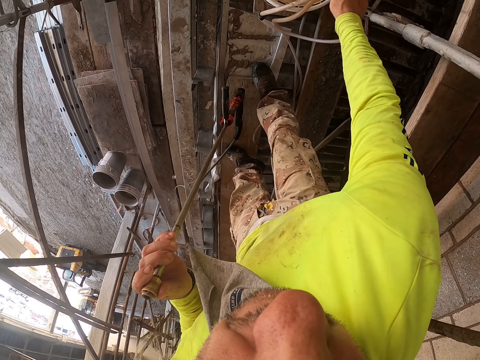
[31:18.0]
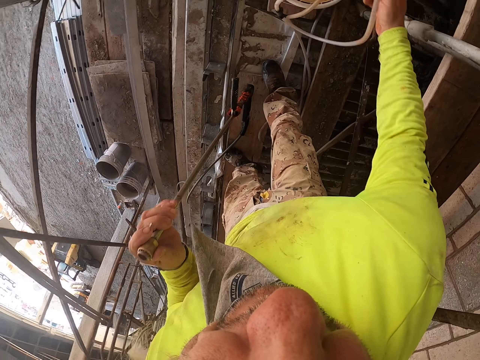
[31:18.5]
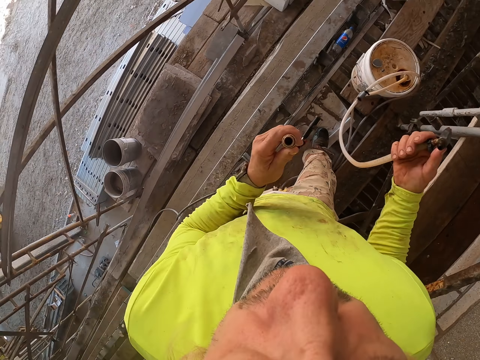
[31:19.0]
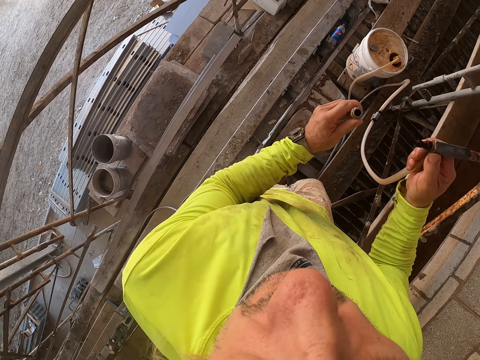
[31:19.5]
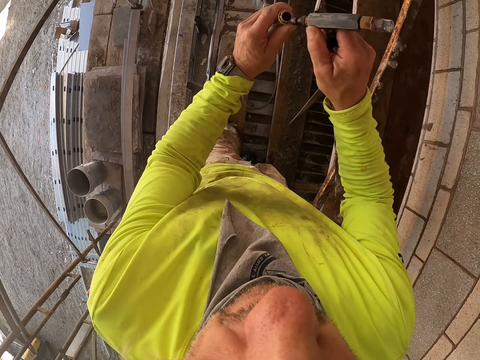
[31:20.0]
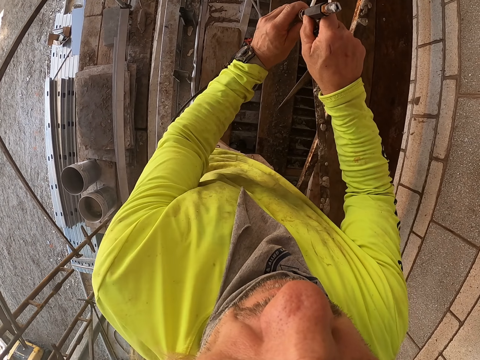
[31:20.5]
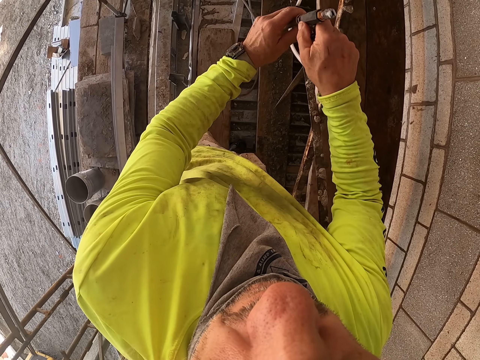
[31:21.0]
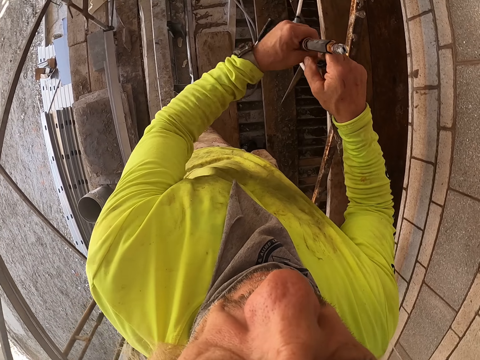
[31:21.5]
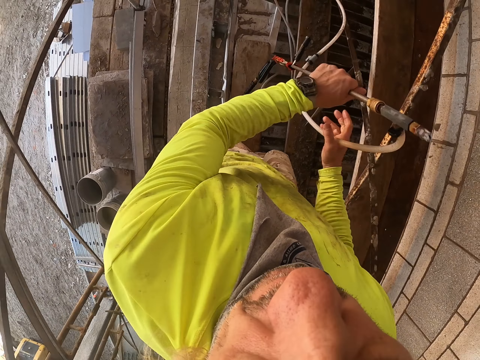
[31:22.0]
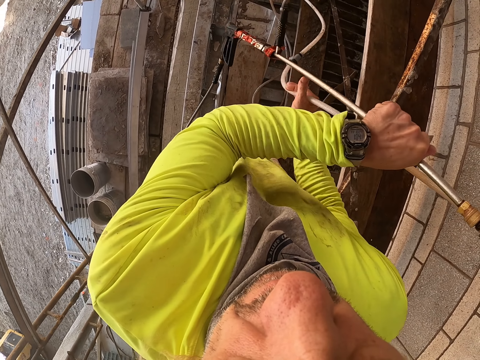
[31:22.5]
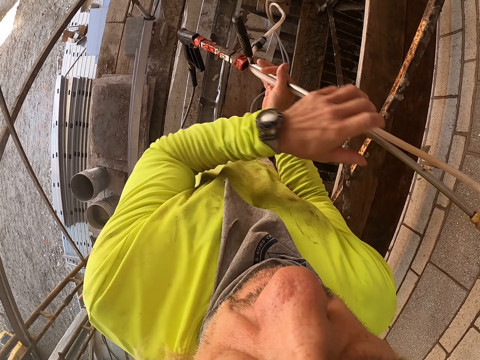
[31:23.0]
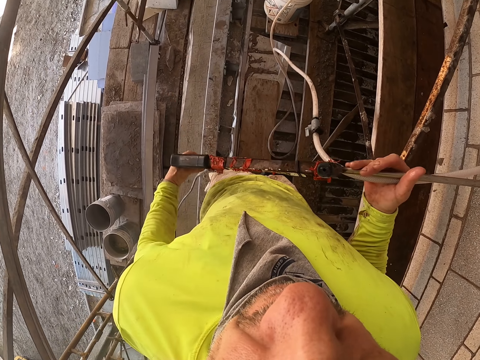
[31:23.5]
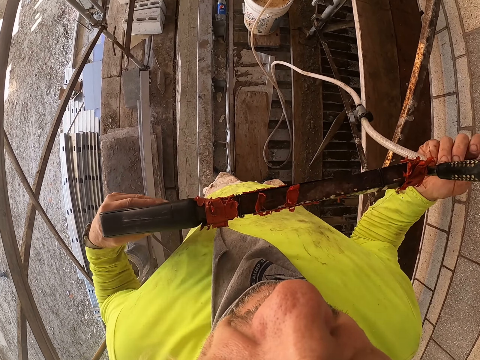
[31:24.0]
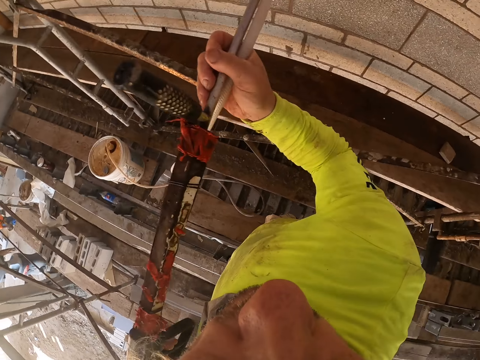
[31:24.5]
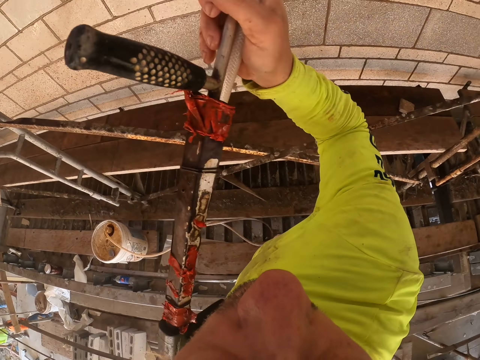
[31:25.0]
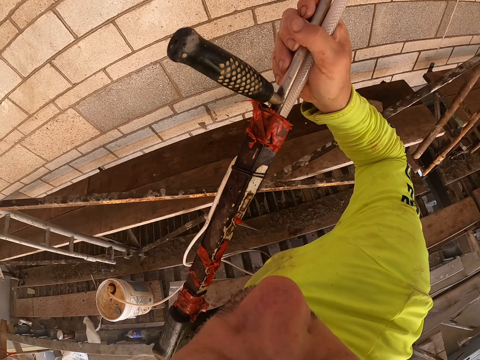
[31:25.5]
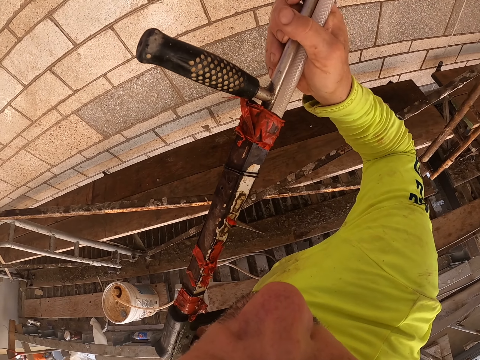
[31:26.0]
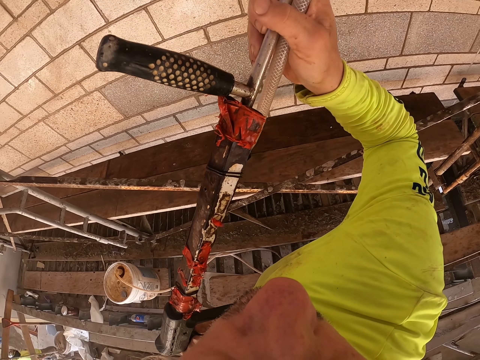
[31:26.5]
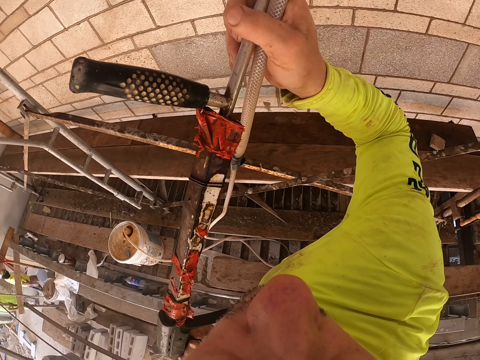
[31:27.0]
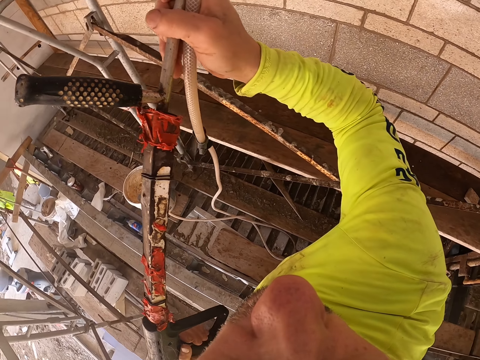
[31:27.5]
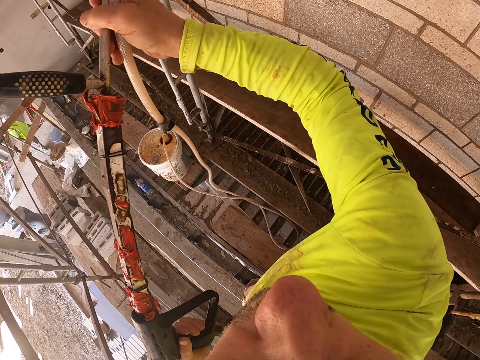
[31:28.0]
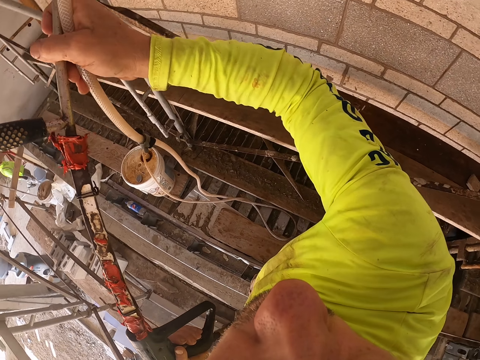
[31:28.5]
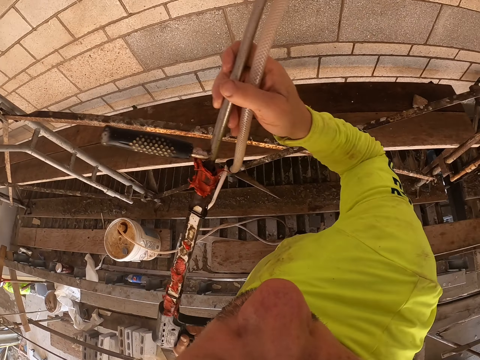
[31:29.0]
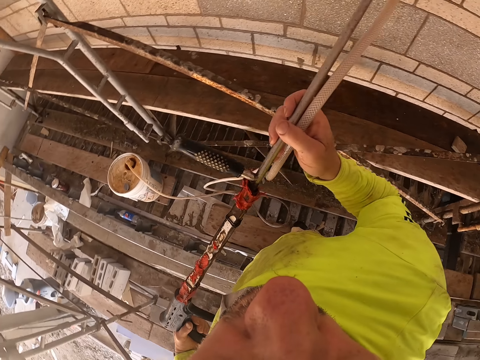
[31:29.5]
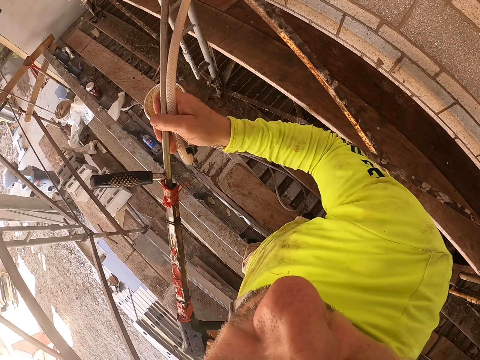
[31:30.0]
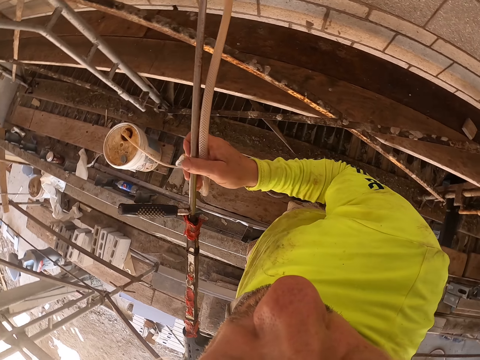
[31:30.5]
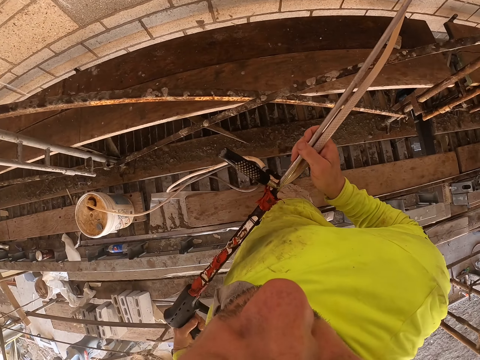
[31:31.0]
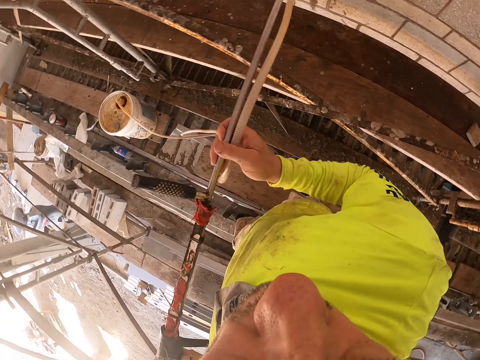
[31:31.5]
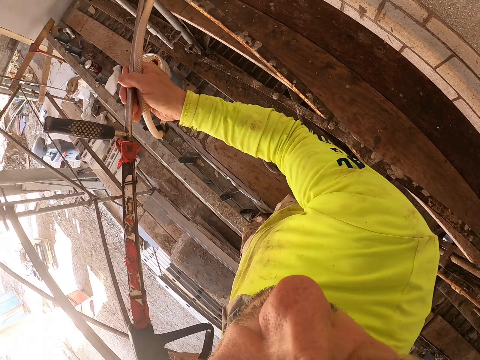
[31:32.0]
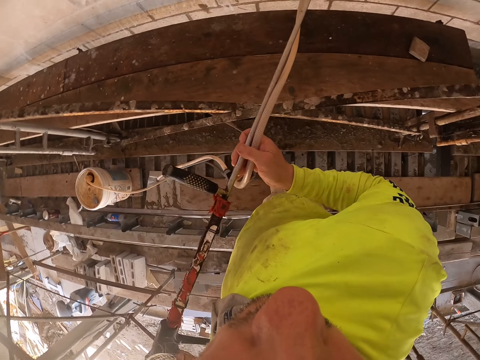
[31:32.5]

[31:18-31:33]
The camera wearer returns something to the bucket. They connect the spray lance with the pipe. They hold the spray lance with both hands. They wash the wall.

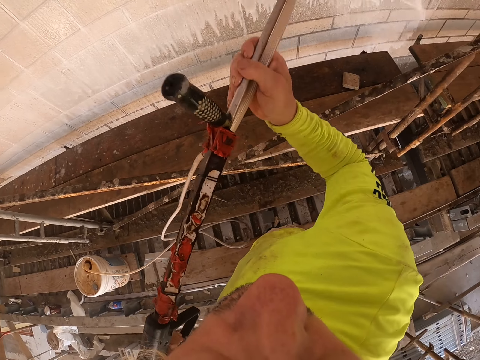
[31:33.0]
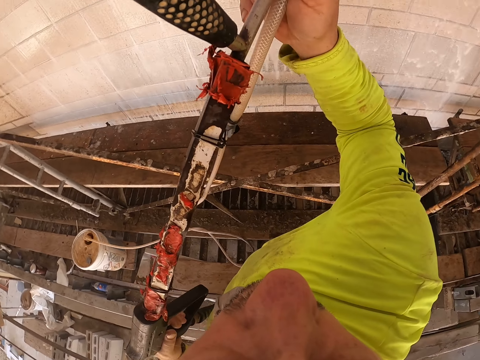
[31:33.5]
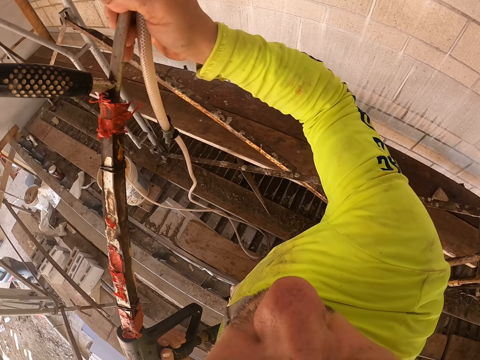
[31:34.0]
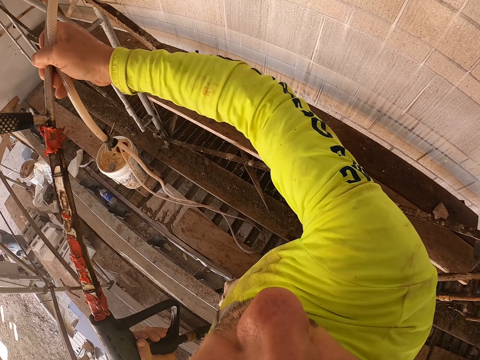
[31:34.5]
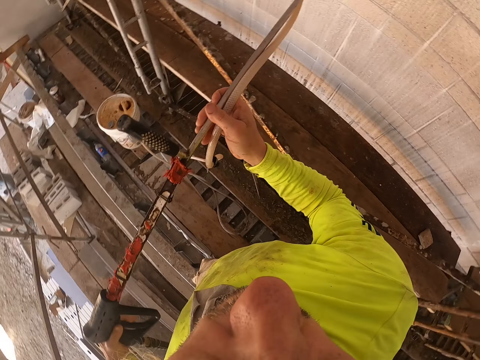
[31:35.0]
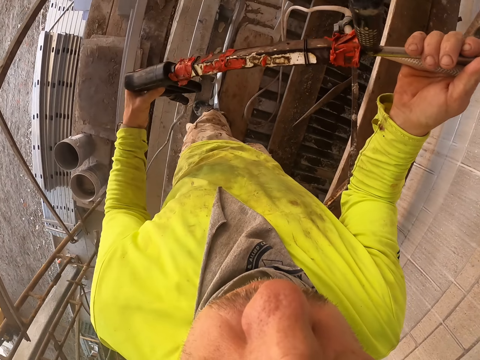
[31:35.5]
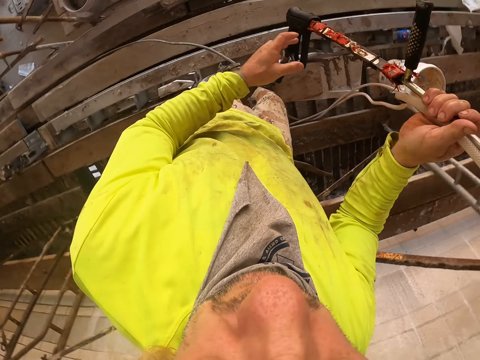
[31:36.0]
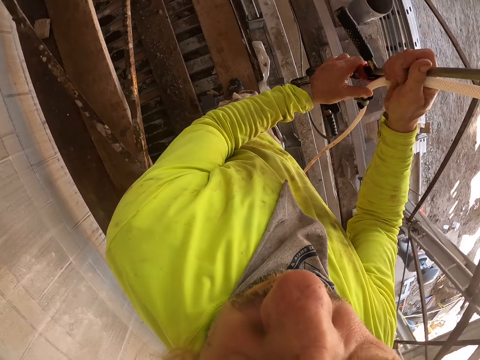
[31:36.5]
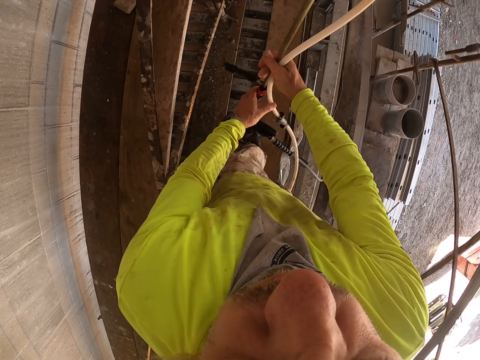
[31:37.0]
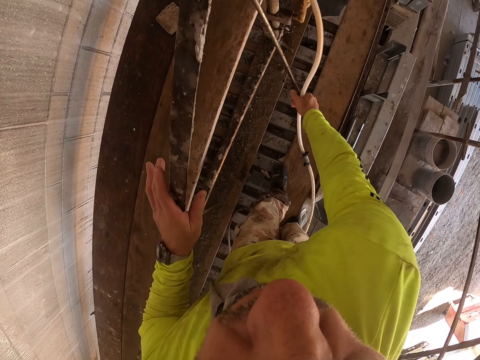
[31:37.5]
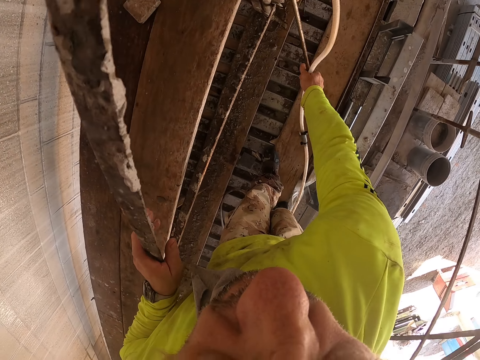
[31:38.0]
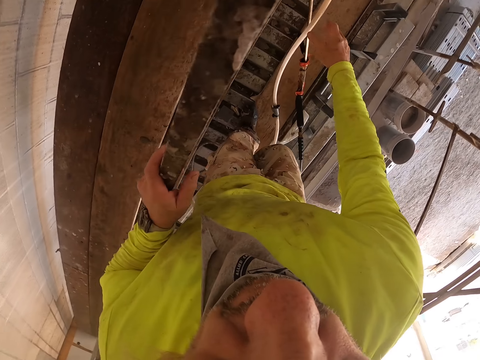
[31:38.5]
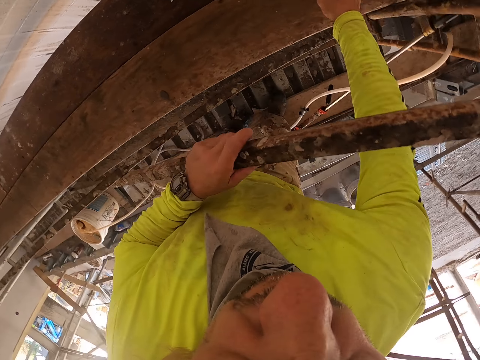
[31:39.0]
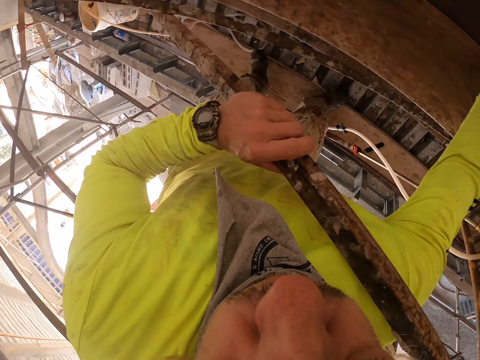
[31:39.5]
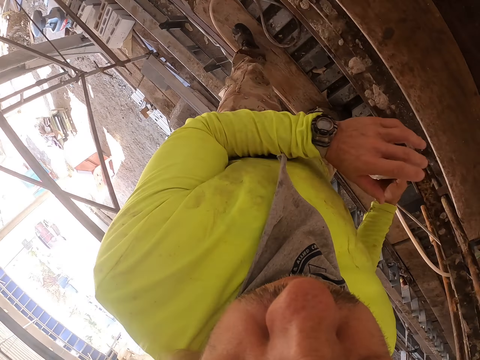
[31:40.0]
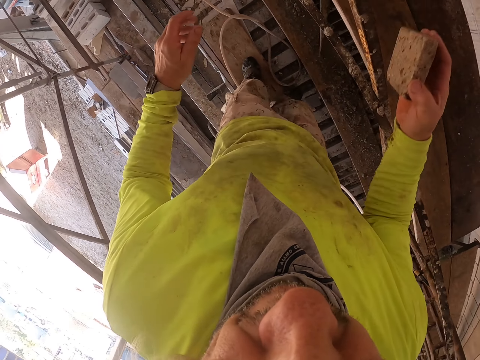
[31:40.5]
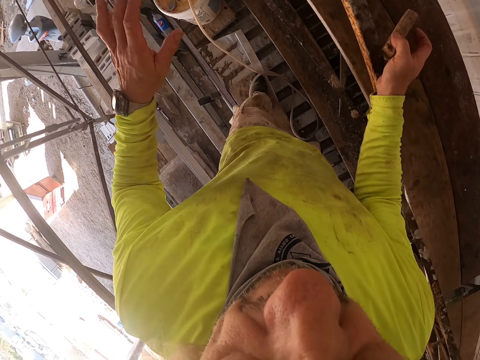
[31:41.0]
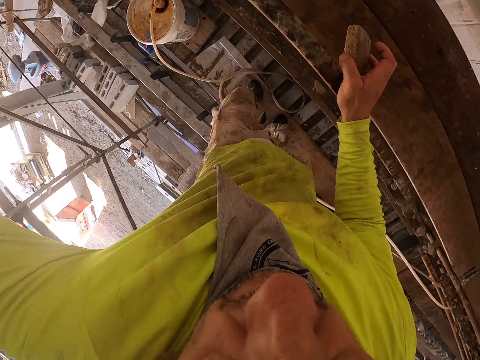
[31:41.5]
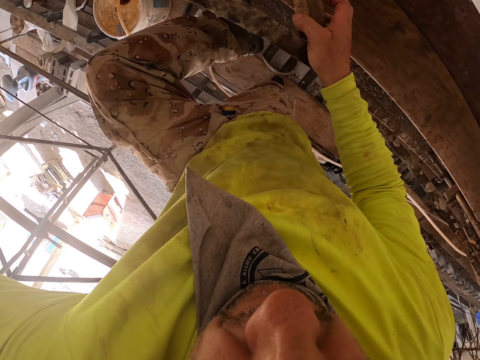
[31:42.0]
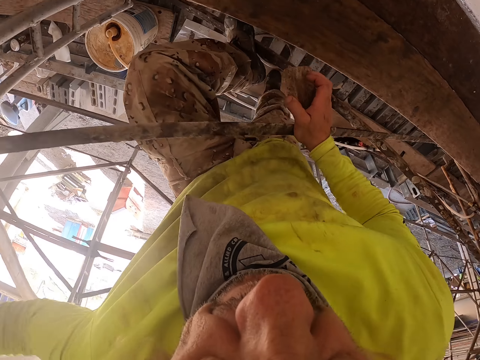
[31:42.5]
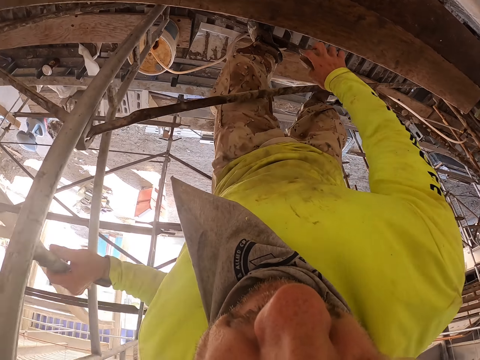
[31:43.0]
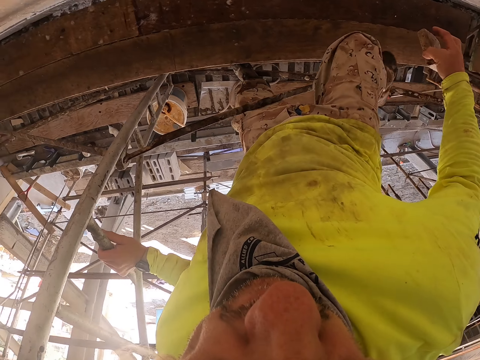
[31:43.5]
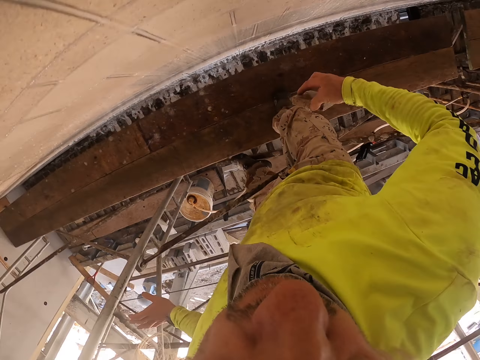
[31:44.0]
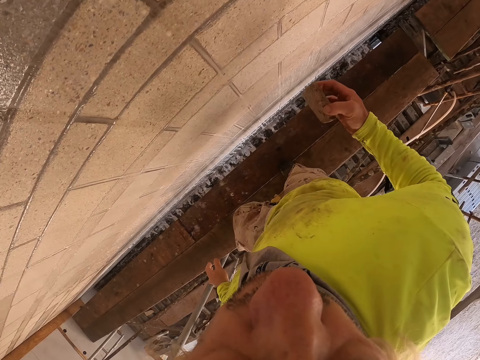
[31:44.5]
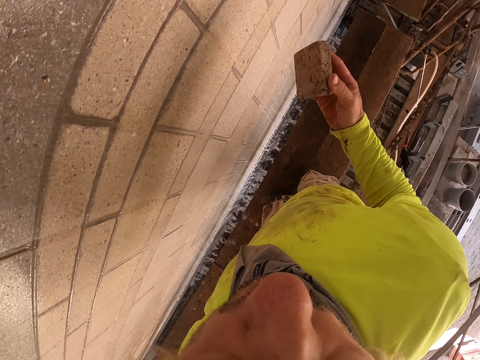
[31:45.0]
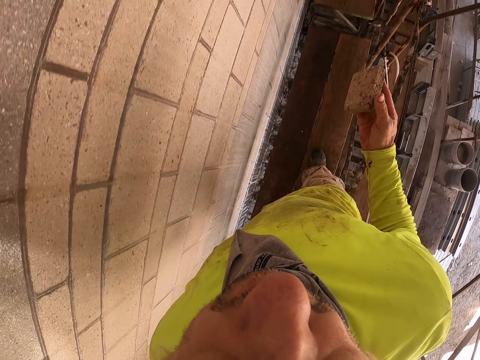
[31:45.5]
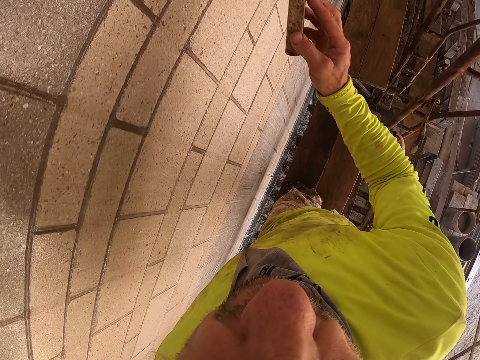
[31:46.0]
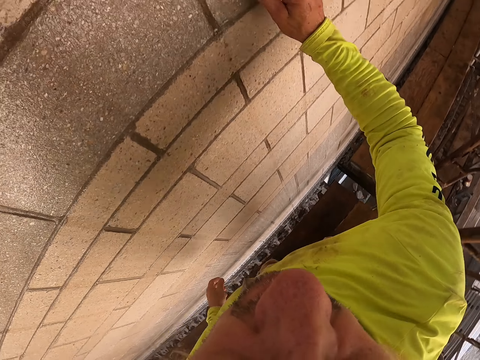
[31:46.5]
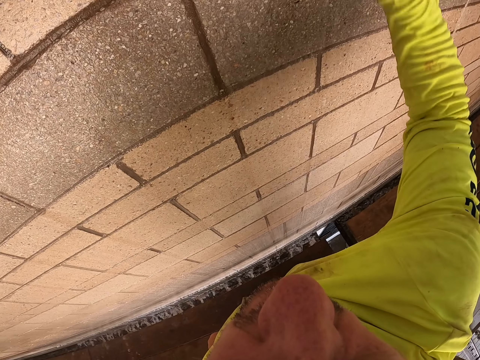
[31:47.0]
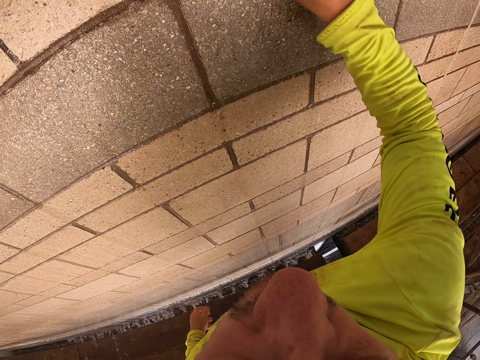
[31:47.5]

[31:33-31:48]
The camera wearer sprays the wall. They stop to spray the wall. They put the sprayer down. They pick up the scrap stone. They move near the wall. They climb the stands. They climb the stands again. They walk on the stands. They scrub the wall with the right hand.
